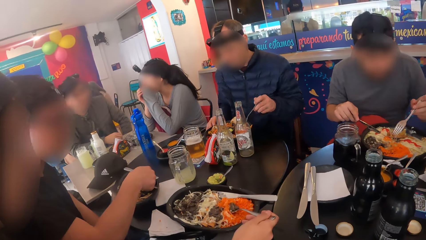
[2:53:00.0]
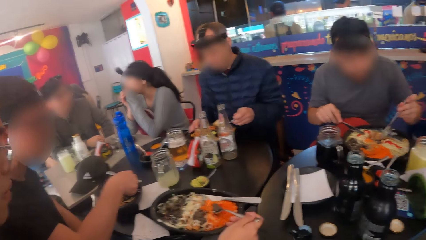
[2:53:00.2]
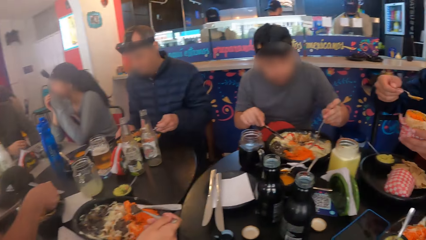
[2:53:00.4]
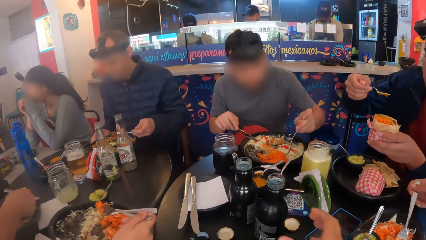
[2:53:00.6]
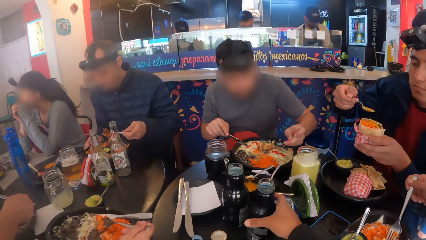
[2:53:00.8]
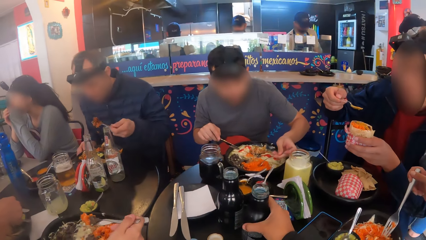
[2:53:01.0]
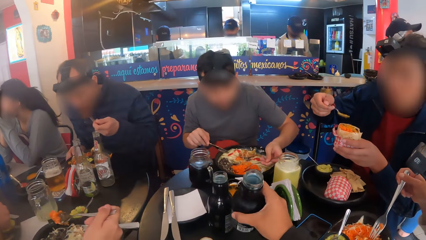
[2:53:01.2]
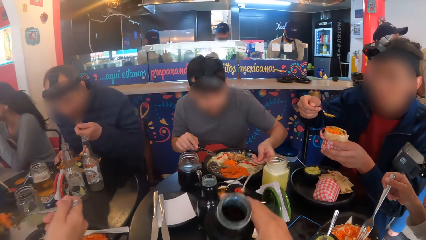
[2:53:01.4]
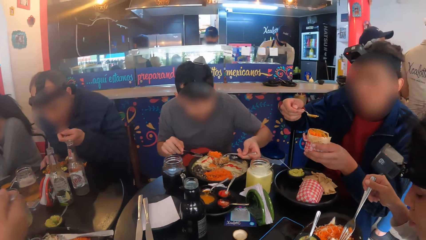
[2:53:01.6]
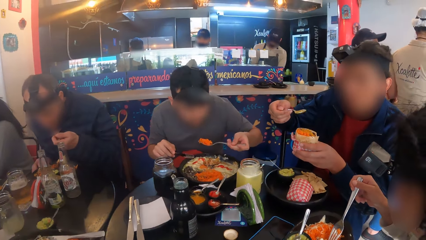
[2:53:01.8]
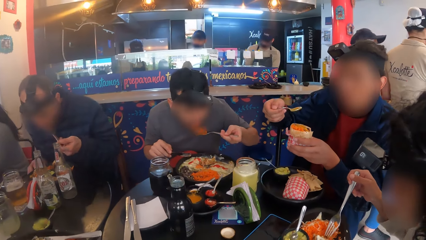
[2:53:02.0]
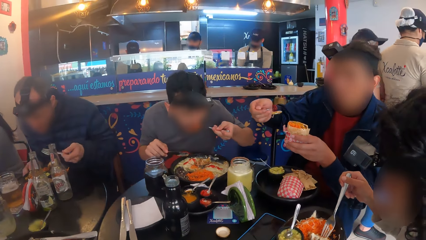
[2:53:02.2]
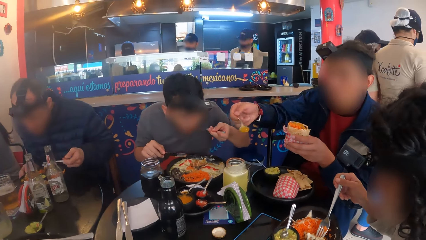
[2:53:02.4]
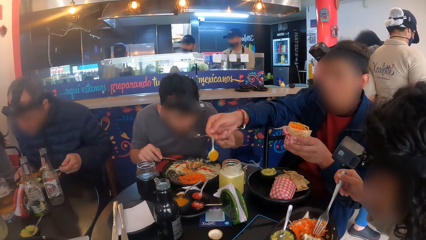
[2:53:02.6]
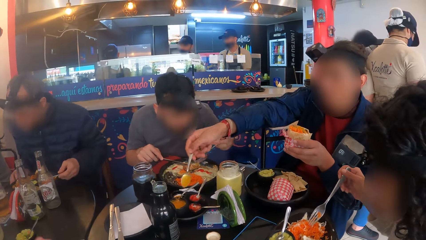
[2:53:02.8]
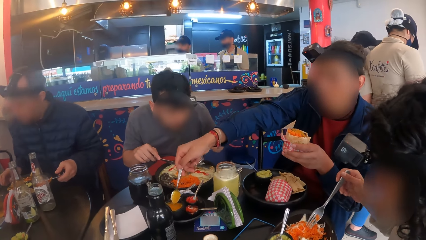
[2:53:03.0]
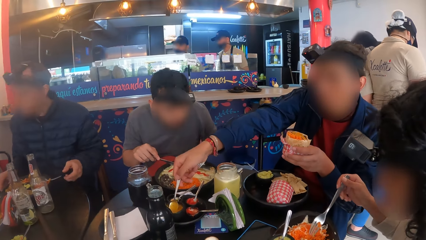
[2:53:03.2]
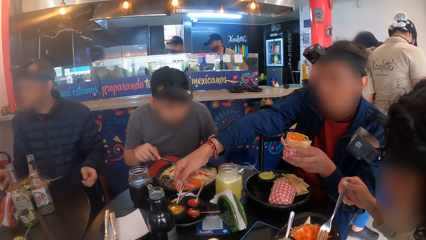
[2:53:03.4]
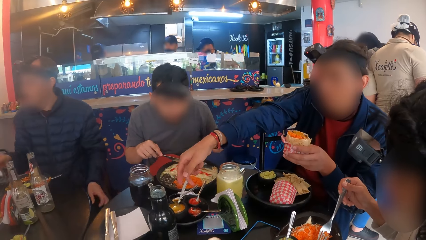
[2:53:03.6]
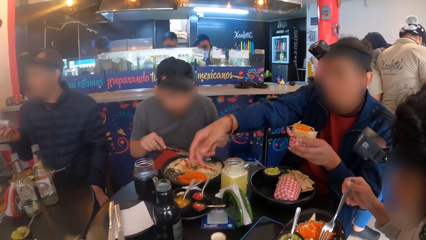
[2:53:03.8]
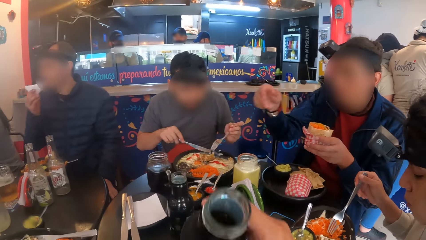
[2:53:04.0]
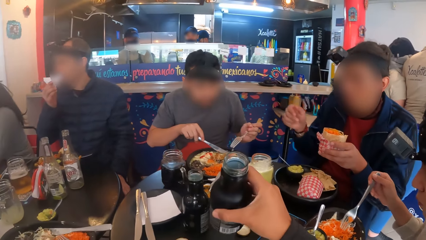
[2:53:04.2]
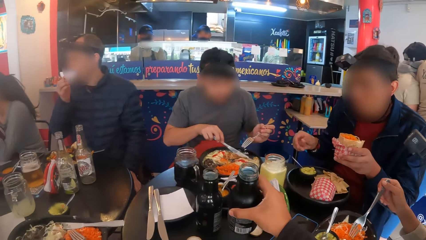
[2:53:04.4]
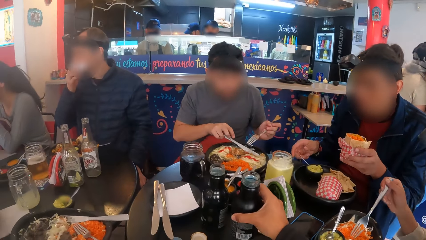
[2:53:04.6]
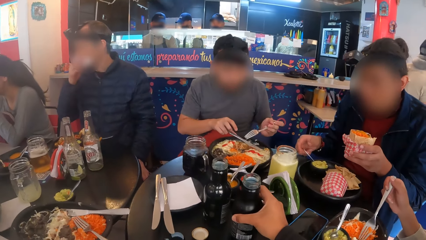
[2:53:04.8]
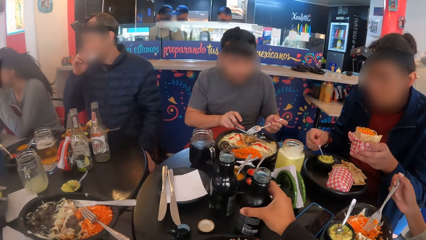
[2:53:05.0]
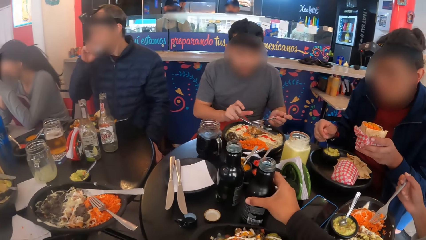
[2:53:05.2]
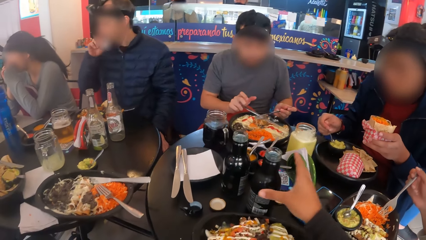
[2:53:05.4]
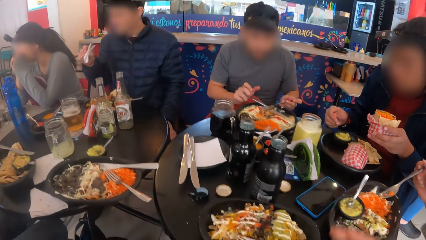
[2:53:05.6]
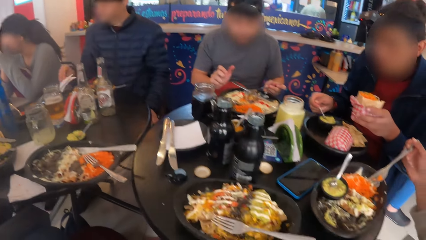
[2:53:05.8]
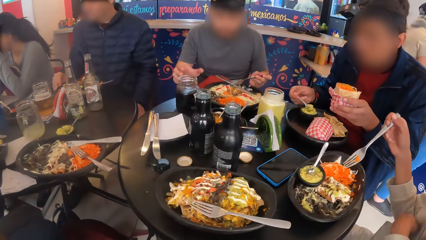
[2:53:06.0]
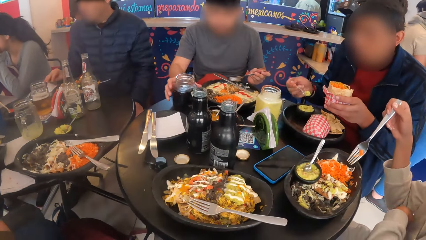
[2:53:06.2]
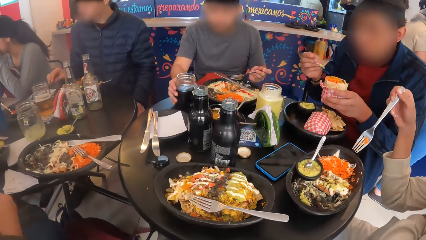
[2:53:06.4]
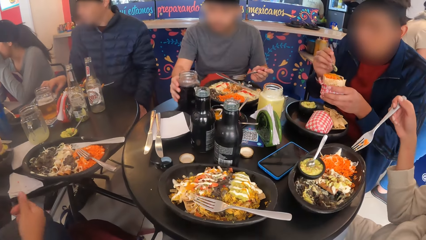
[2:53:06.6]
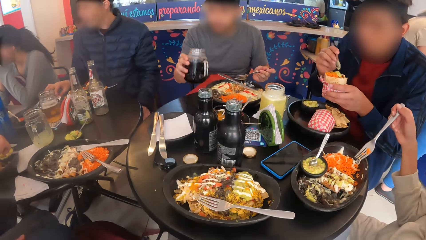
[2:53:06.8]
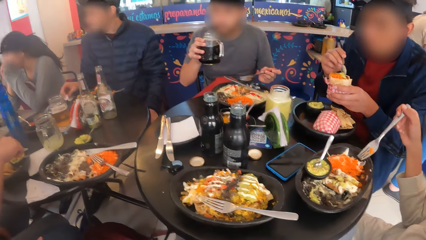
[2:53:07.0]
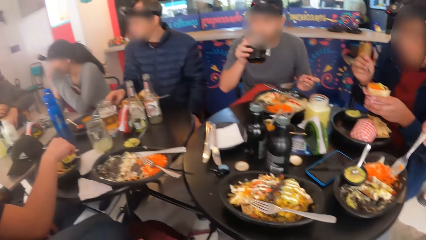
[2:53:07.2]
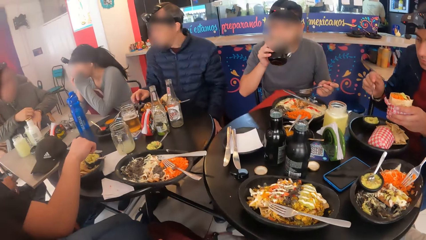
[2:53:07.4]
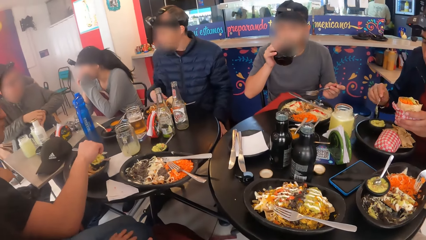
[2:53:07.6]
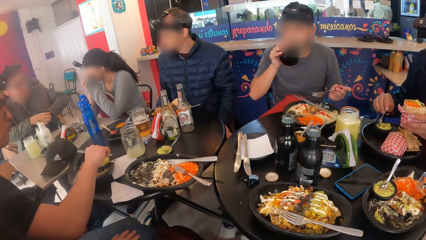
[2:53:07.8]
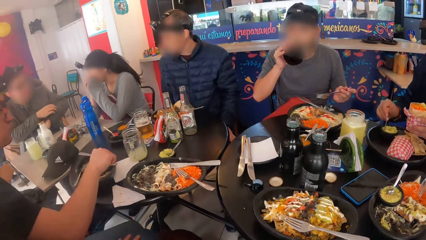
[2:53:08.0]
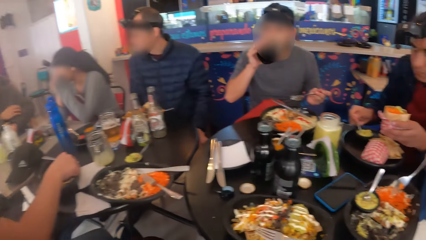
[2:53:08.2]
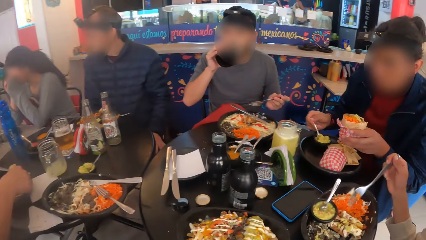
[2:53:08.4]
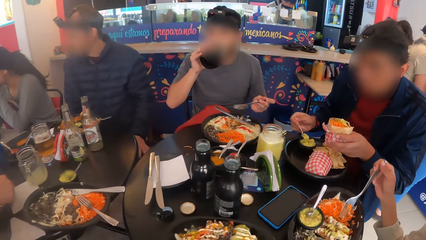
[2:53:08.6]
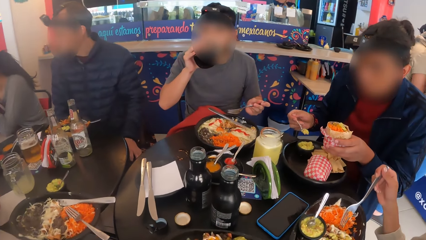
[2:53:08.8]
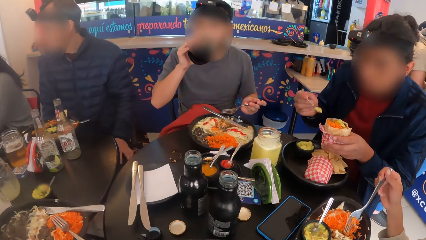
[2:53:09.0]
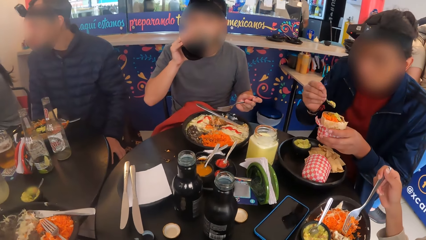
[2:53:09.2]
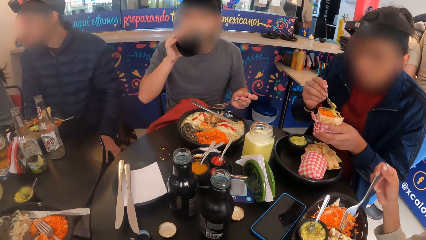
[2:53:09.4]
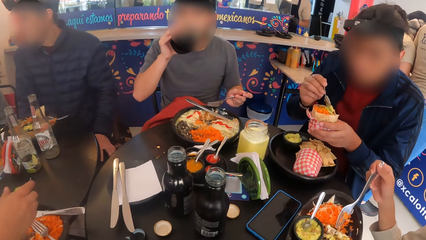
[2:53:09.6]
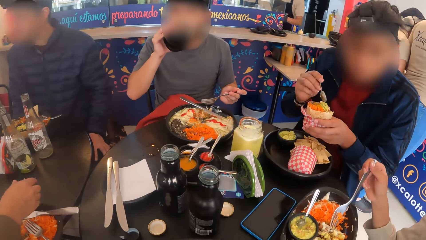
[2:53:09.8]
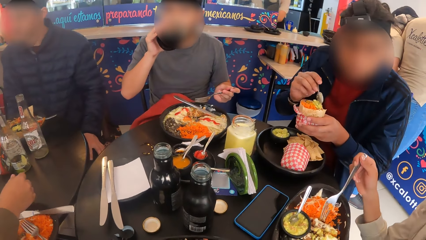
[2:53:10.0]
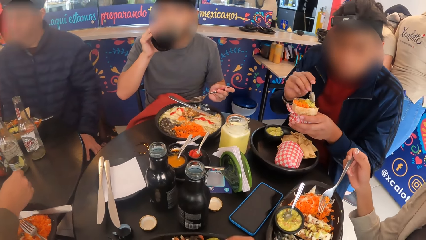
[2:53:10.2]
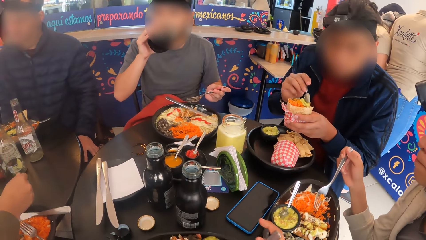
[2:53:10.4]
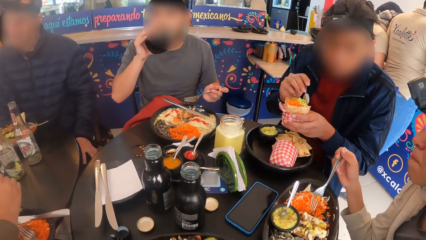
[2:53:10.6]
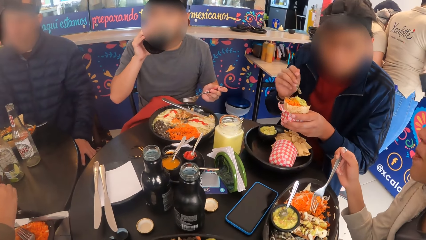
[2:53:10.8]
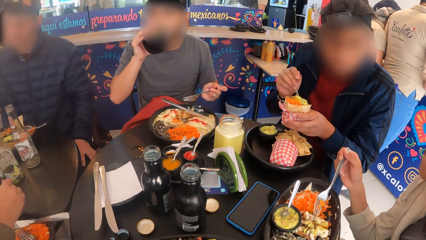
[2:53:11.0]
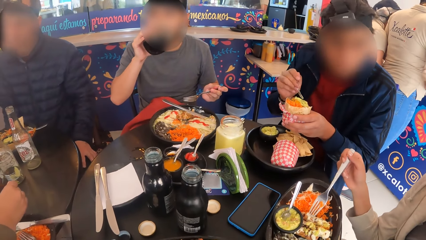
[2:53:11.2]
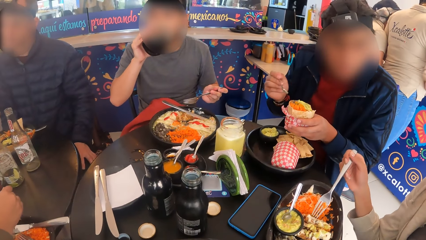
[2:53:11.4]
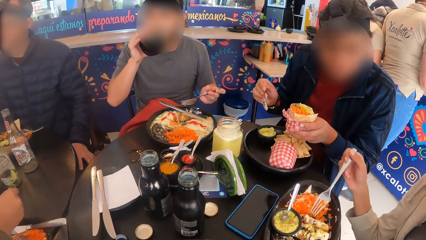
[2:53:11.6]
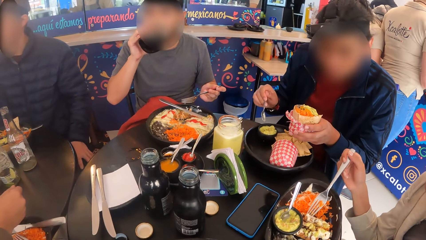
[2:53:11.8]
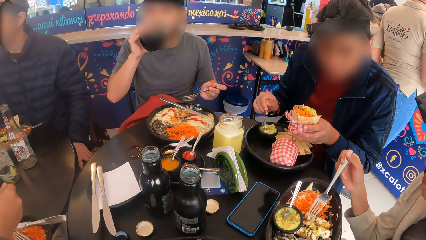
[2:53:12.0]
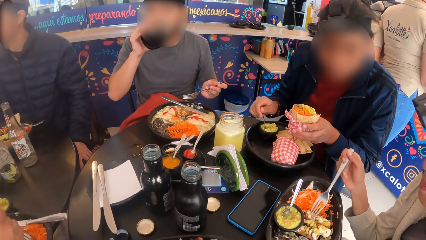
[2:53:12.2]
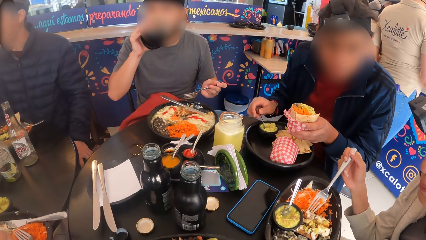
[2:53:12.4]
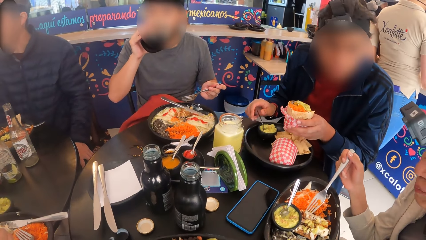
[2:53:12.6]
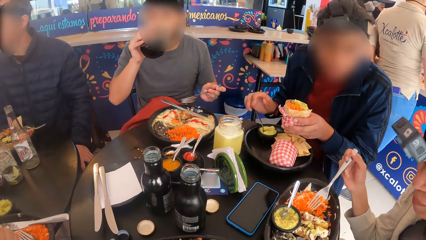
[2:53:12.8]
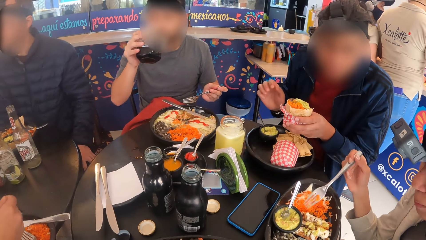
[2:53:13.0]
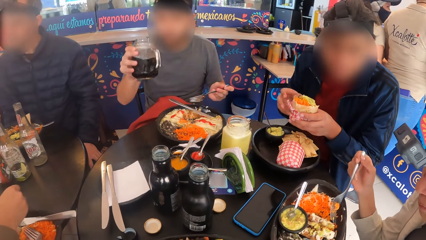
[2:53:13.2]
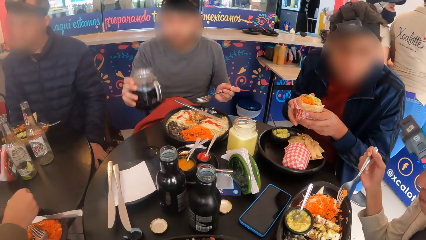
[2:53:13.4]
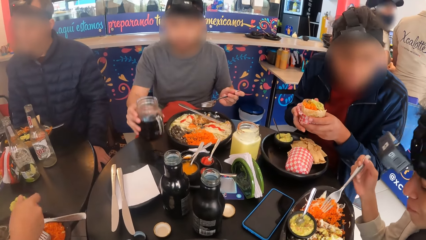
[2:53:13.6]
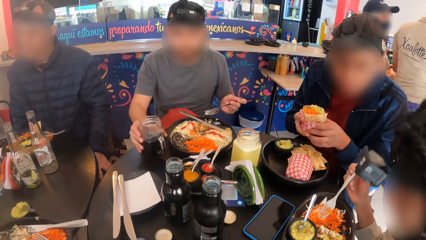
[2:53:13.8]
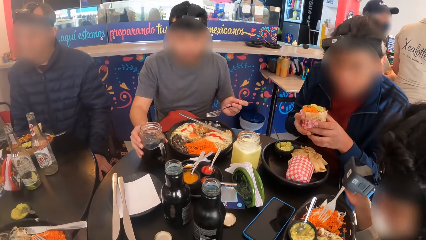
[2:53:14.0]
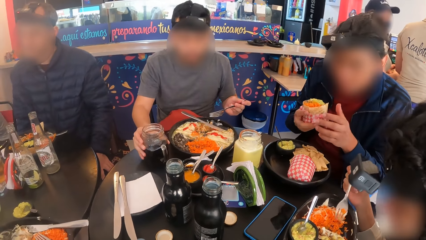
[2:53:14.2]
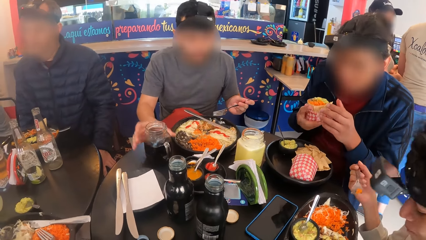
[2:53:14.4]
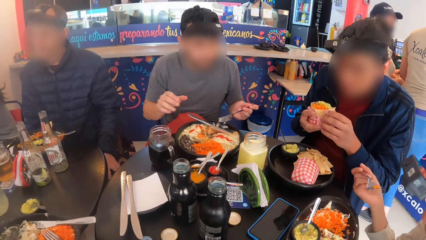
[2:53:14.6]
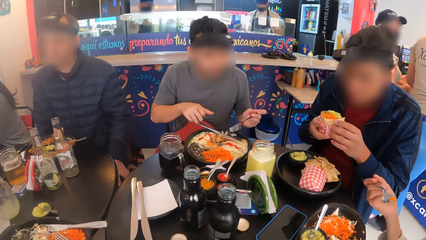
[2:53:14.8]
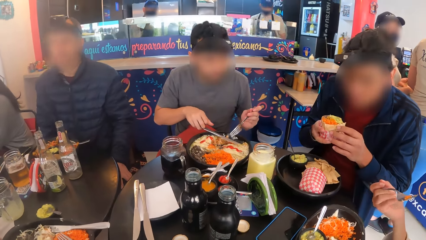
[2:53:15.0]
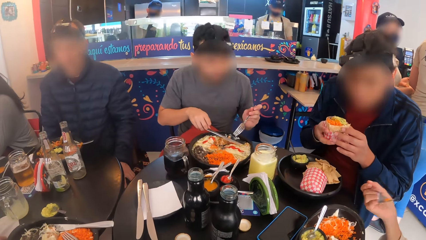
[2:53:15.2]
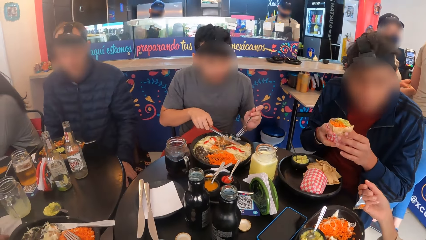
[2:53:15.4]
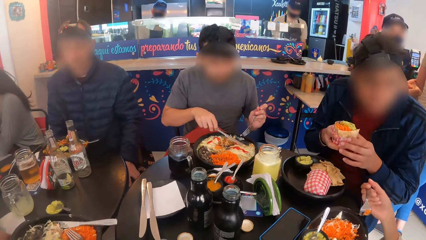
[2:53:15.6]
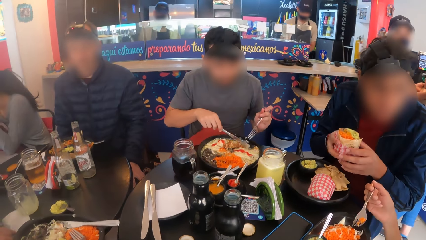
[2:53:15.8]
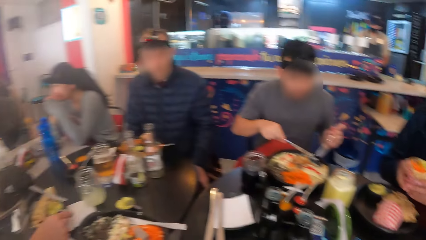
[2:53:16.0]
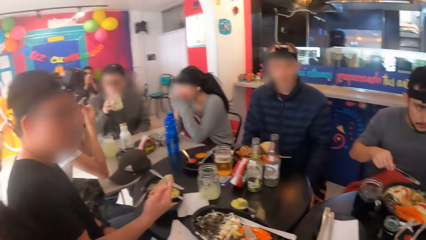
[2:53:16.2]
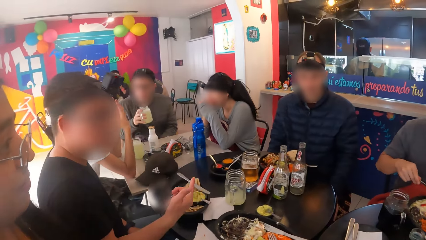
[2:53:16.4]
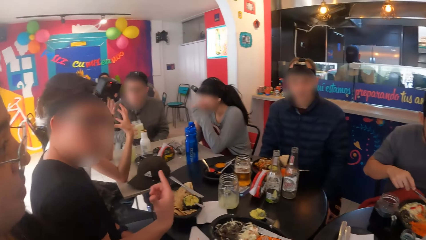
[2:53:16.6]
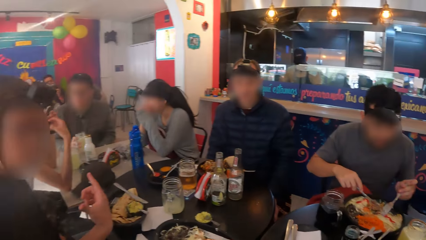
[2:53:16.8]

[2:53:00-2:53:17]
The camera wearer picks up a bottle from the table with his right hand. A man drops the spoon on the plate with his right hand. Another man wipes his mouth with the napkin in his right hand. A third man drops the knife on the table with his right hand. The first man scoops sauce from the plate with the spoon in his right hand to the sandwich in his left hand. The camera wearer drops the bottle on the table with his right hand. The second man drops the napkin on the table with his right hand. A fourth man picks up the cup from the table with his right hand. The first man drinks from the cup in his right hand. He drops the spoon on the sauce with his right hand. He holds the sandwich in both hands. The fourth man drops the cup on the table with his right hand. He picks up the knife from the plate with his right hand.
